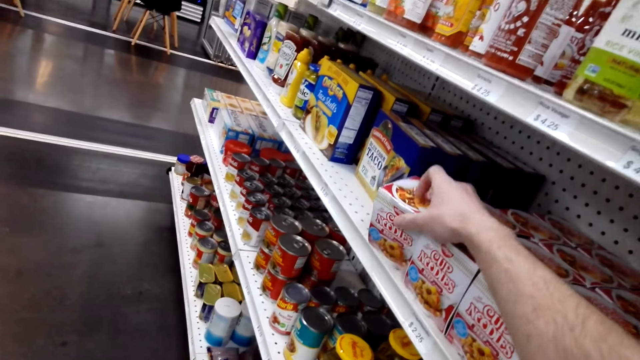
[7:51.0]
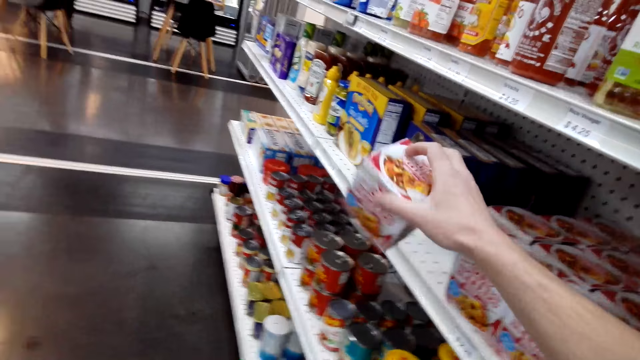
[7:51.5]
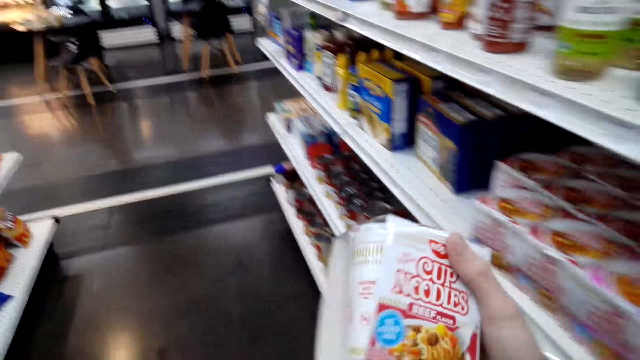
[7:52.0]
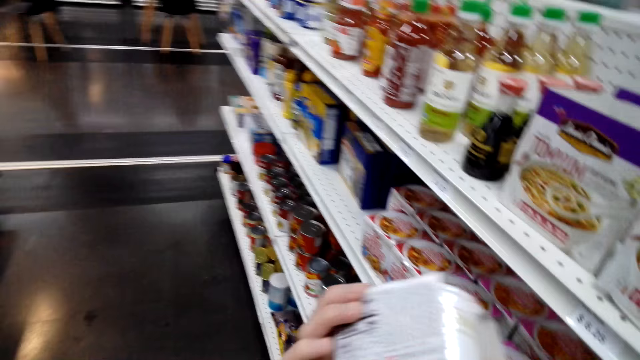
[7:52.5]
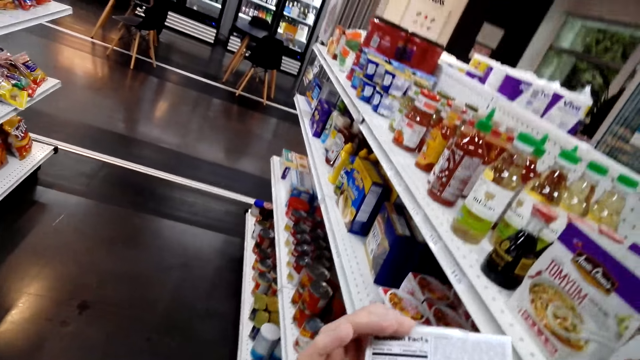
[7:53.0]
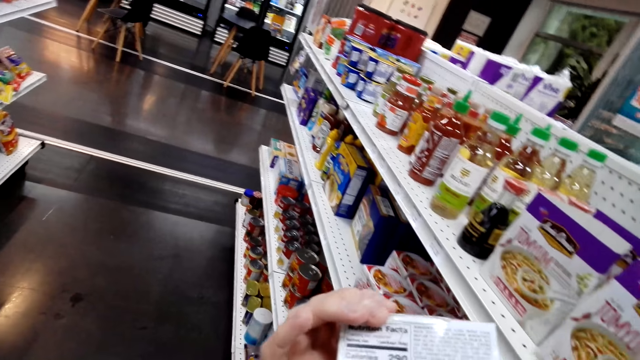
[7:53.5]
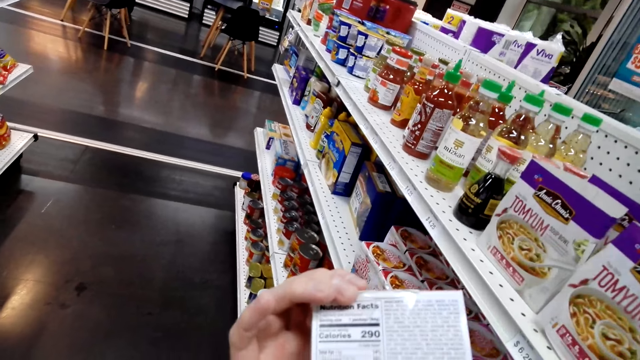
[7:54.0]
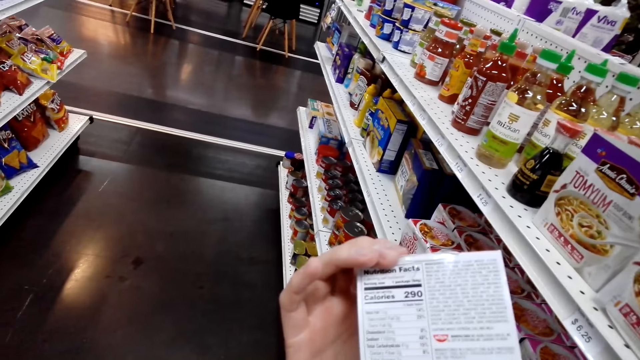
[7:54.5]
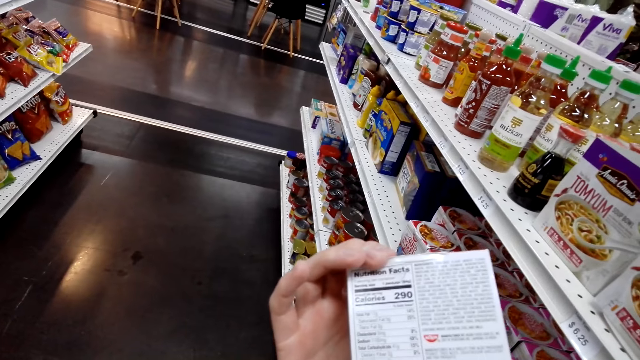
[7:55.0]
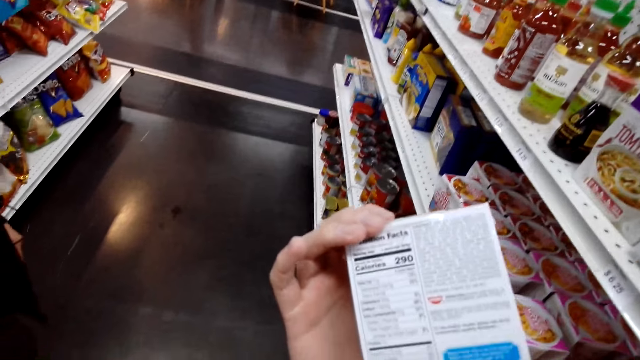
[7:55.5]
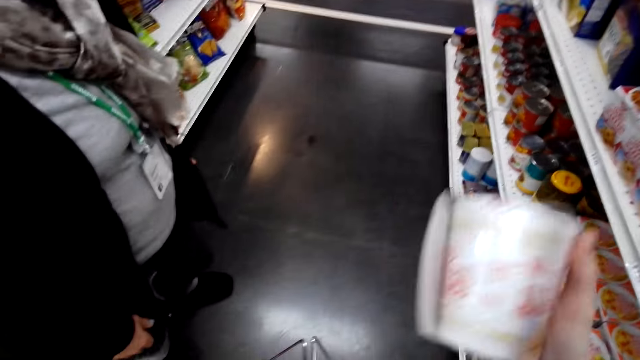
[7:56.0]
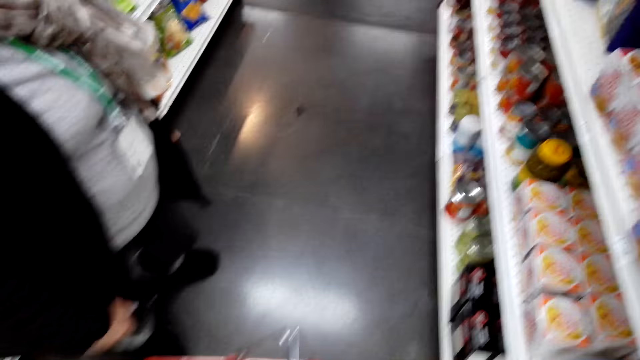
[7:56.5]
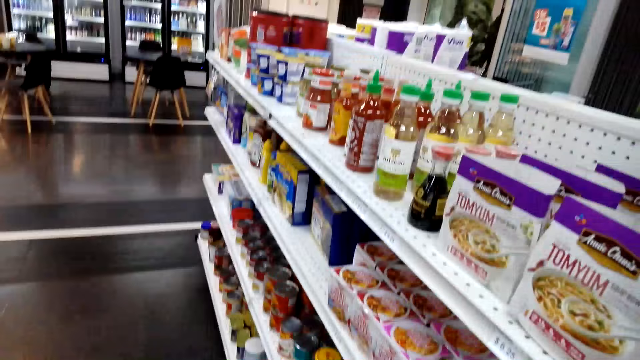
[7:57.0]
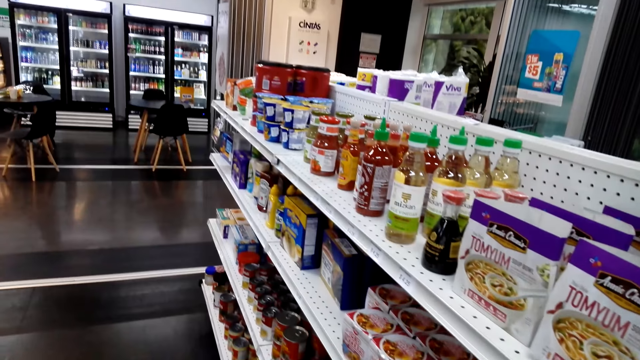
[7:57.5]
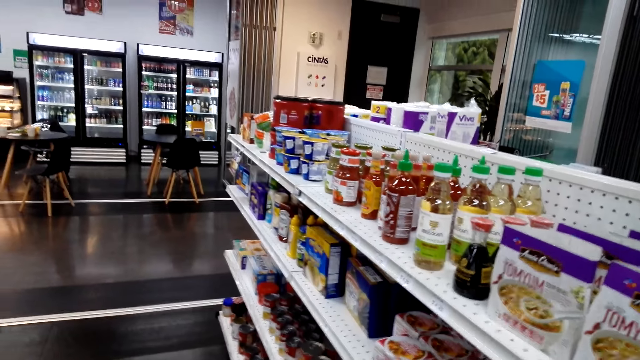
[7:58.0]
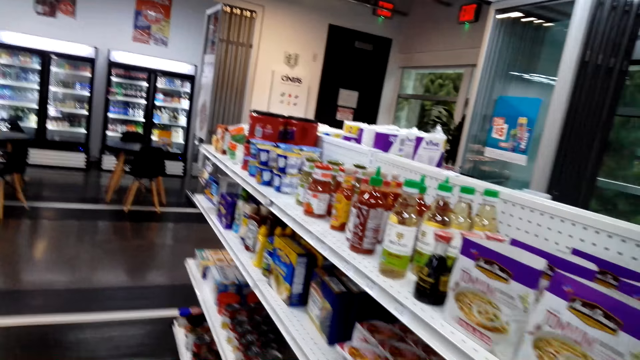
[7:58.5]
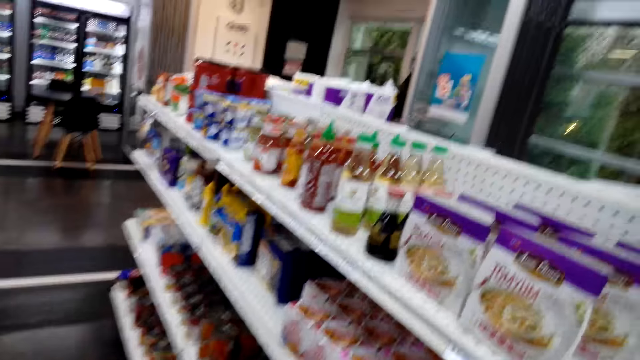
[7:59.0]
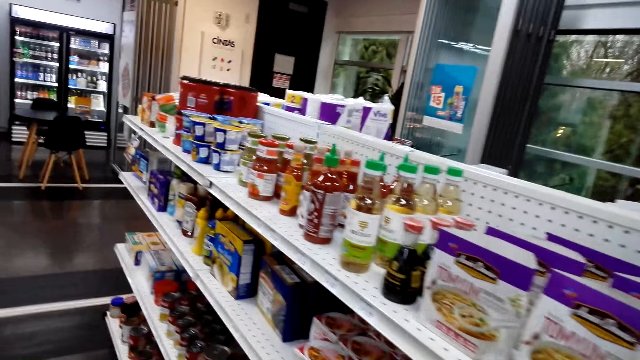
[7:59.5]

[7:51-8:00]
The camera wearer drops the cup noodle. They pick up the cup noodle. They stare at the cup noodle. They pick the cup noodle. They drop the cup noodle.

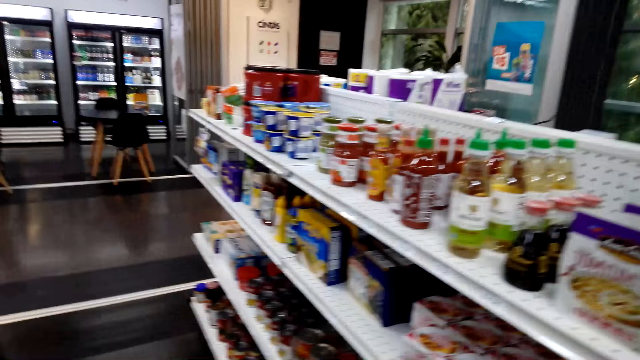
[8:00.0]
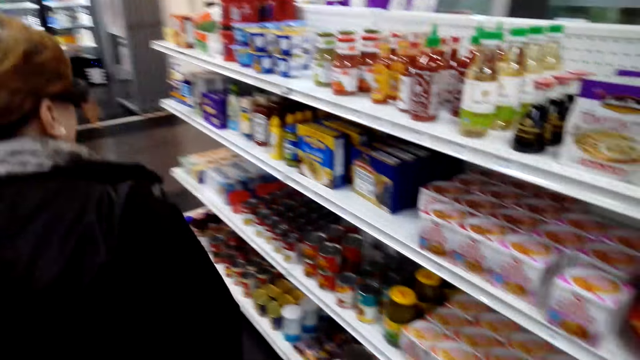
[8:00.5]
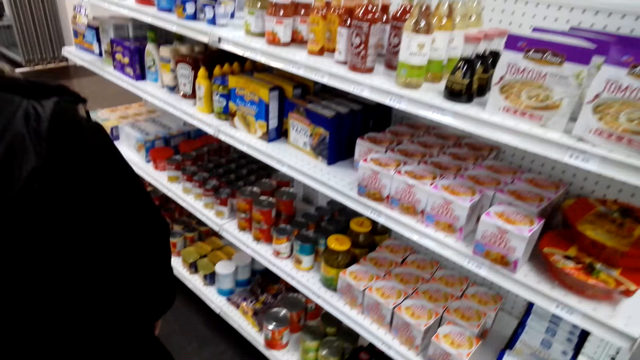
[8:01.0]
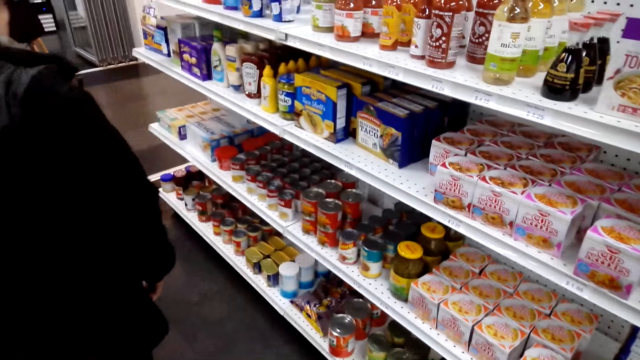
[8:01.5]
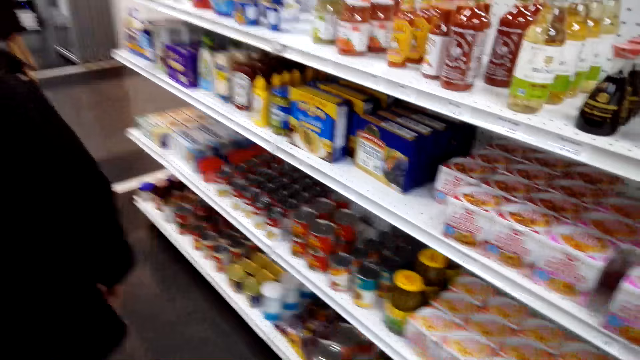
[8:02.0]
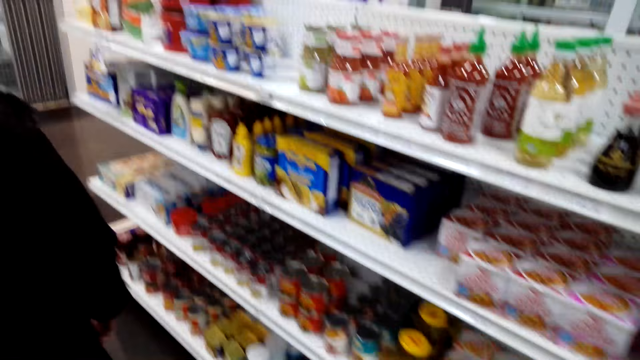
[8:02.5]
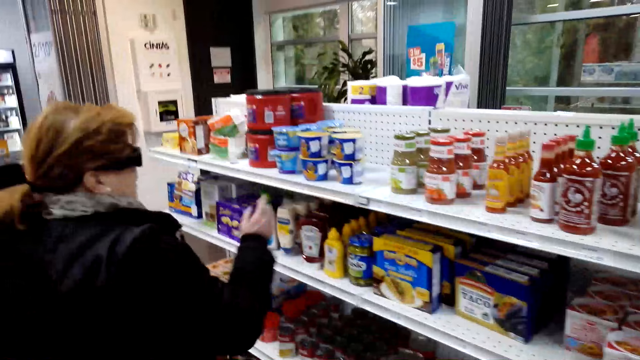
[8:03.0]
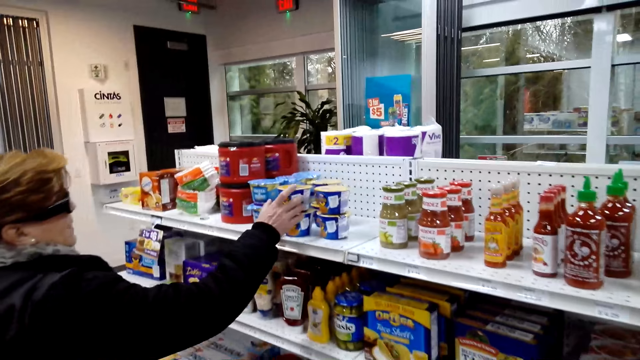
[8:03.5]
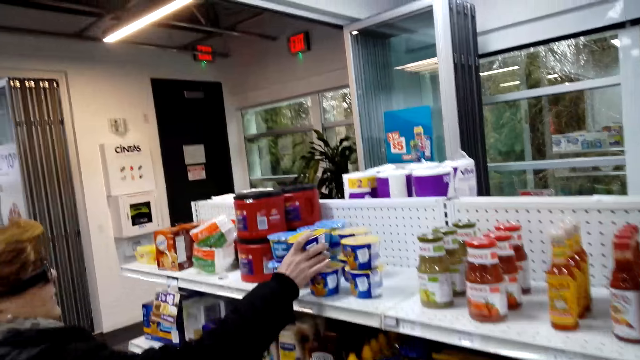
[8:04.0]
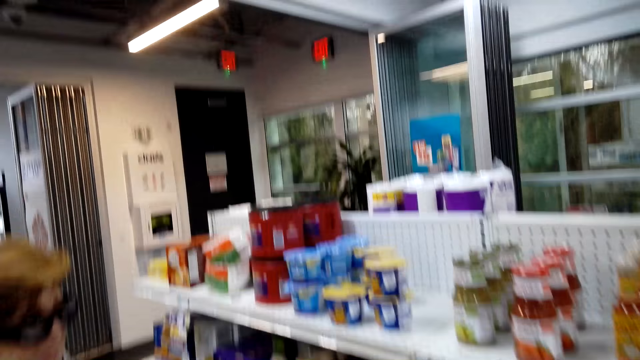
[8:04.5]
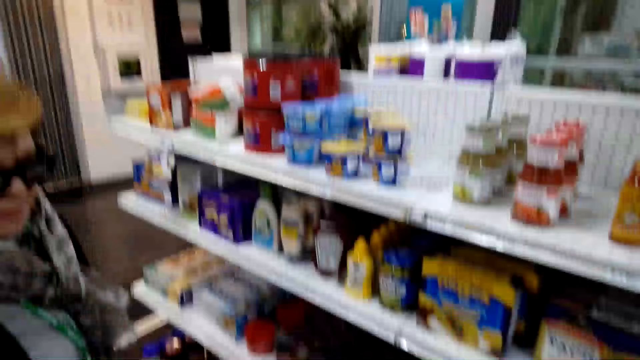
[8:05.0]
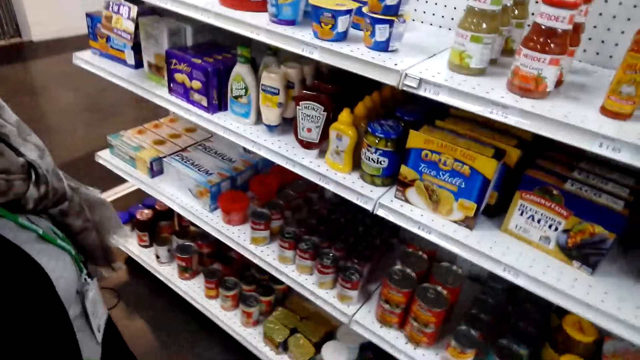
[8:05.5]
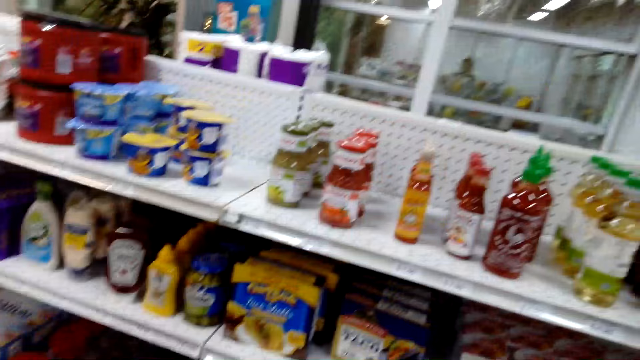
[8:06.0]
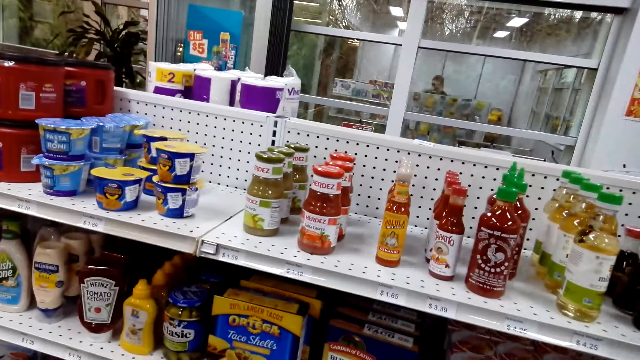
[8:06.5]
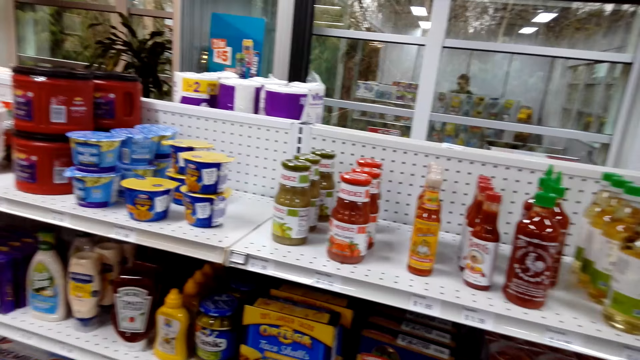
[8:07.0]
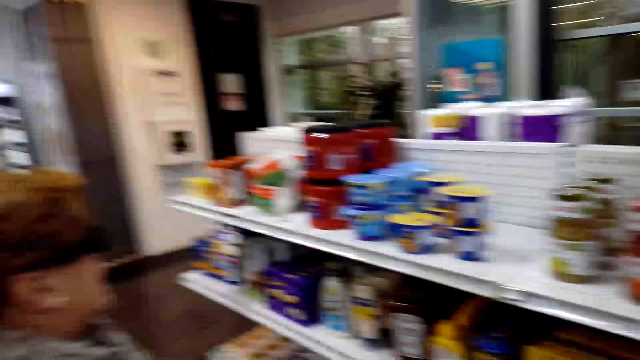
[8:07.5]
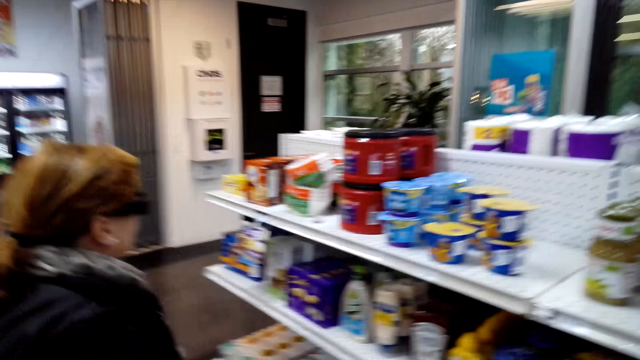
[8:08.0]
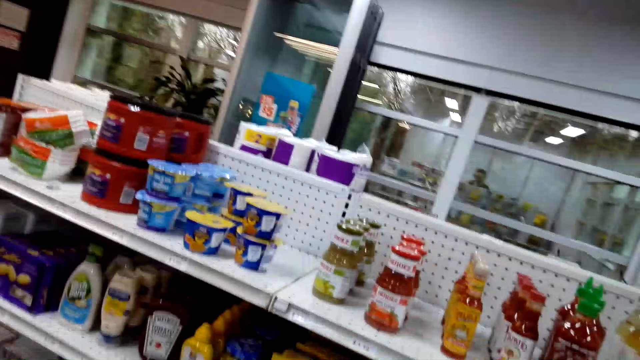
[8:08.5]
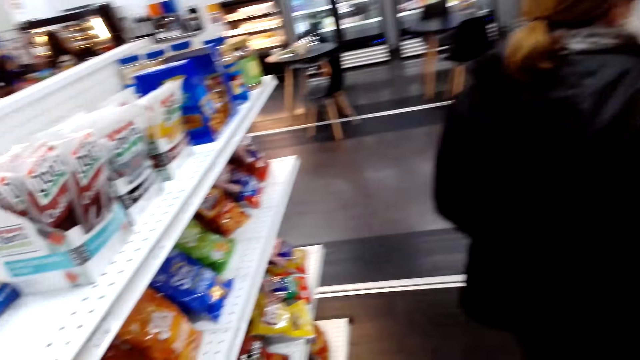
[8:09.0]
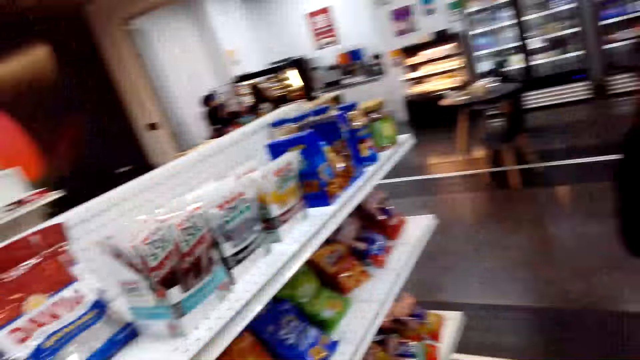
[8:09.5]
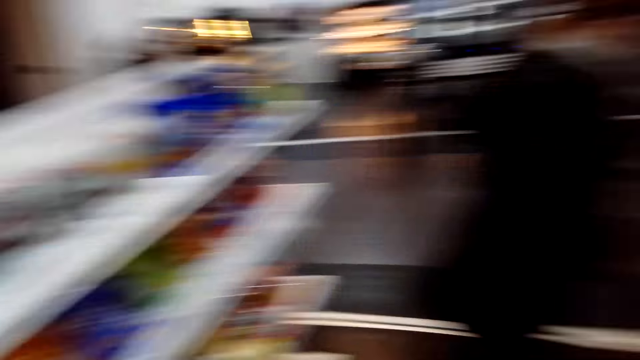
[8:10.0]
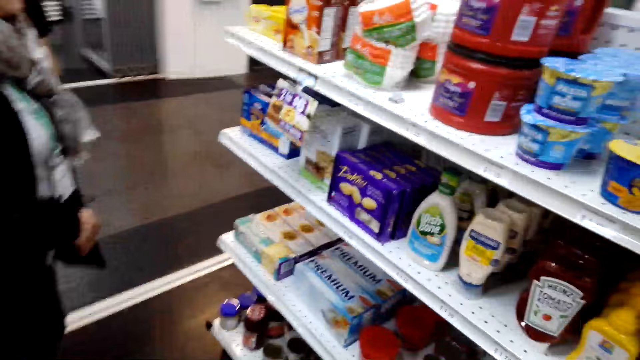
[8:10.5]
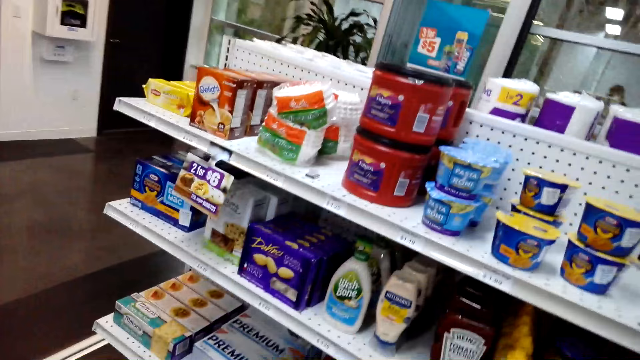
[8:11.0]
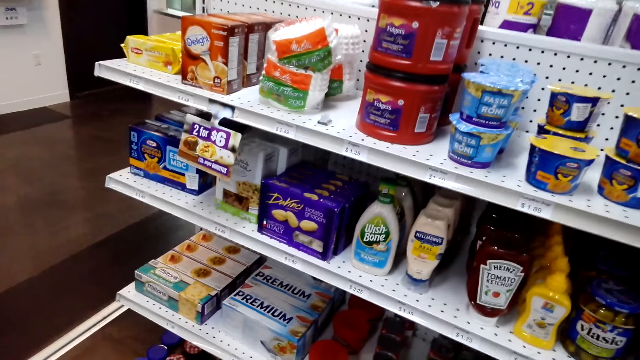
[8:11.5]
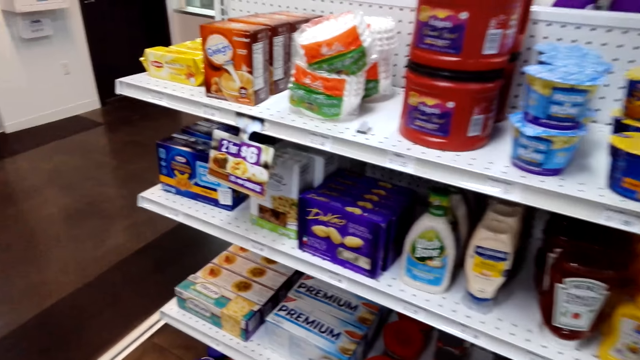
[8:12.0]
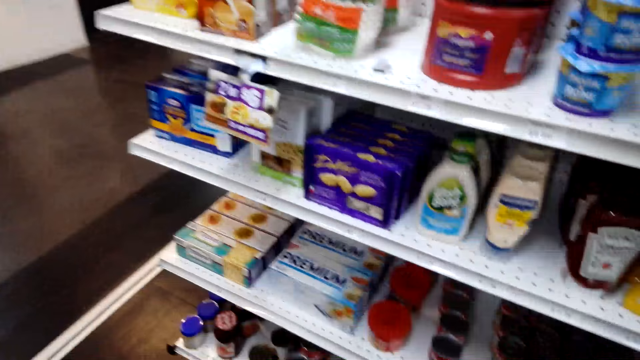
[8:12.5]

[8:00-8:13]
The camera wearer looks around. The camera wearer and a woman walk around the supermarket. The woman picks the tin. The camera wearer talks with the woman. The woman drops the tin in the basket. The camera wearer looks around and talks with the woman. The camera wearer and the woman walk around the supermarket.
